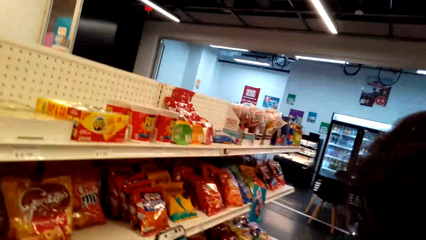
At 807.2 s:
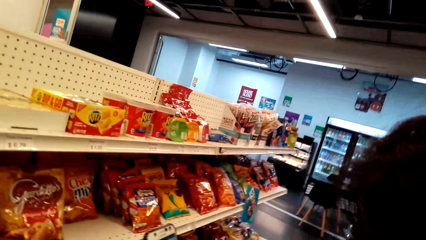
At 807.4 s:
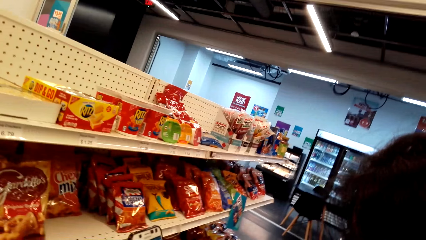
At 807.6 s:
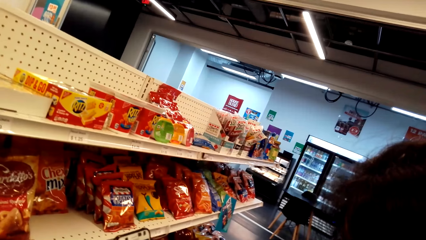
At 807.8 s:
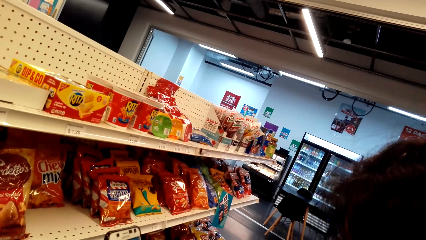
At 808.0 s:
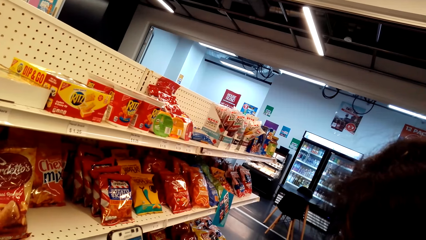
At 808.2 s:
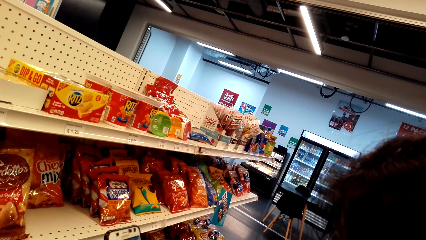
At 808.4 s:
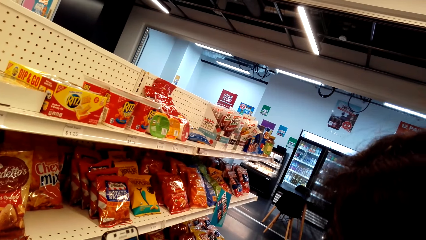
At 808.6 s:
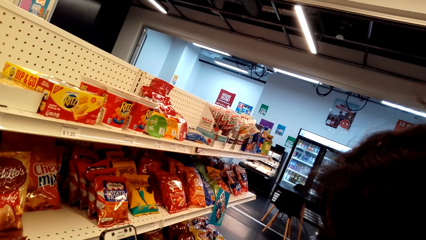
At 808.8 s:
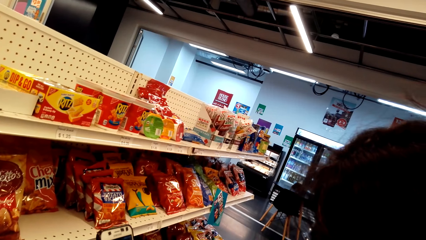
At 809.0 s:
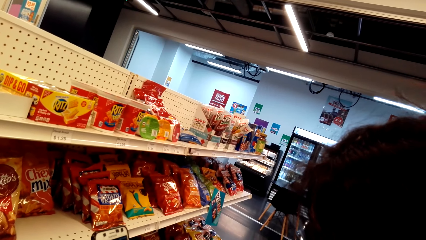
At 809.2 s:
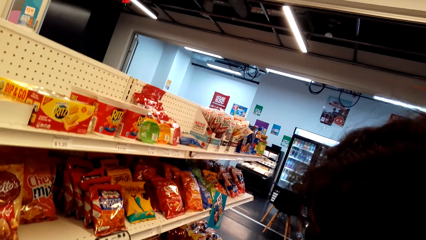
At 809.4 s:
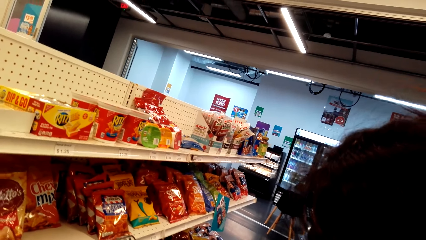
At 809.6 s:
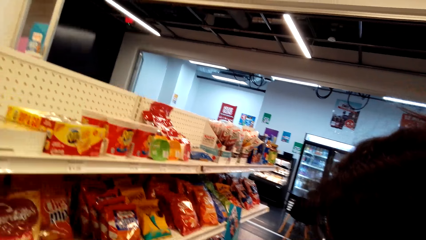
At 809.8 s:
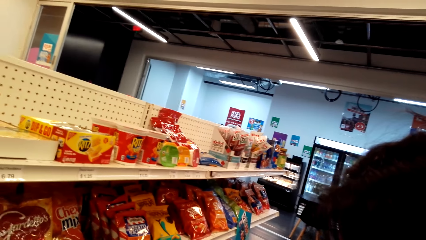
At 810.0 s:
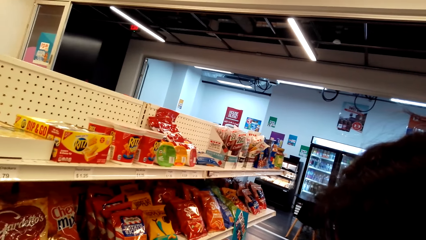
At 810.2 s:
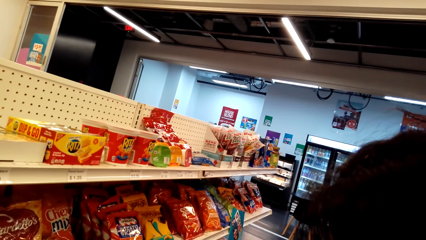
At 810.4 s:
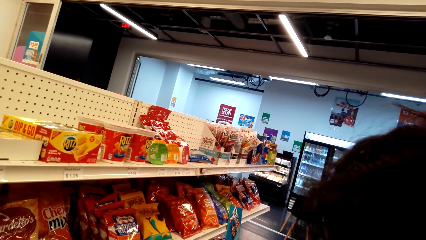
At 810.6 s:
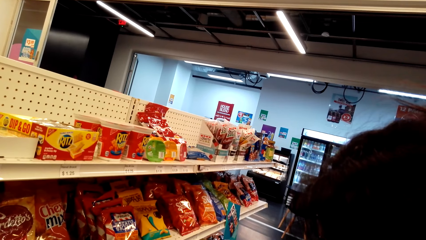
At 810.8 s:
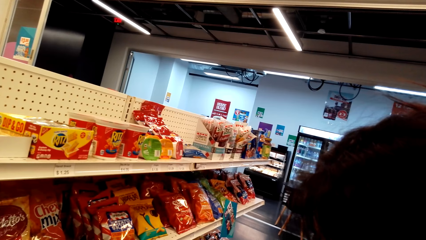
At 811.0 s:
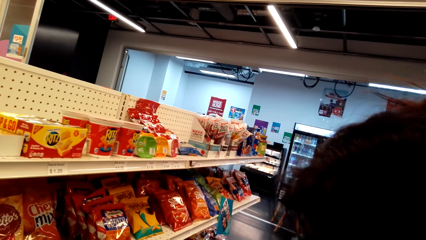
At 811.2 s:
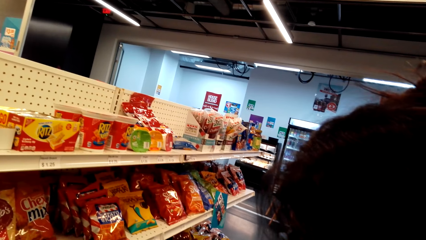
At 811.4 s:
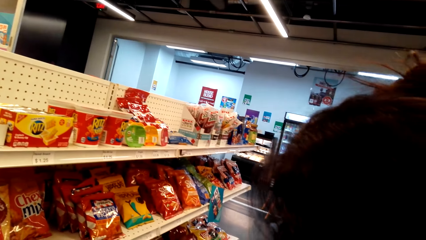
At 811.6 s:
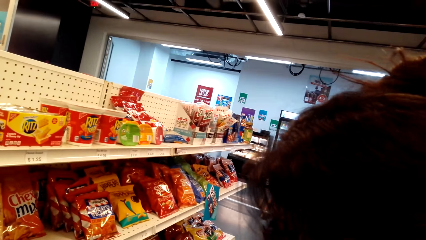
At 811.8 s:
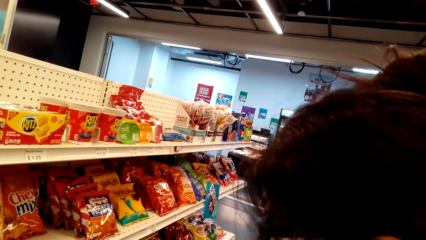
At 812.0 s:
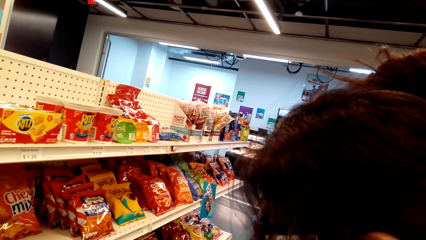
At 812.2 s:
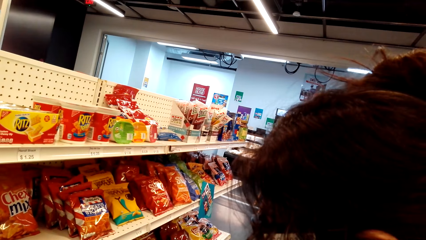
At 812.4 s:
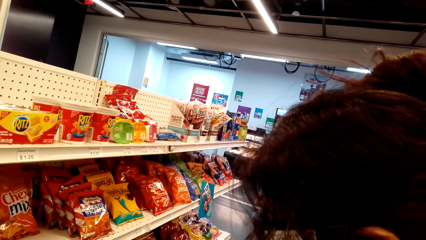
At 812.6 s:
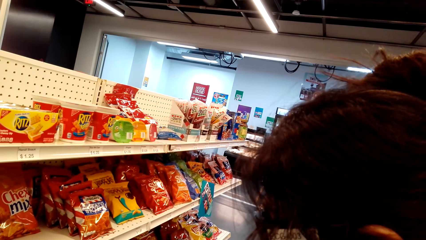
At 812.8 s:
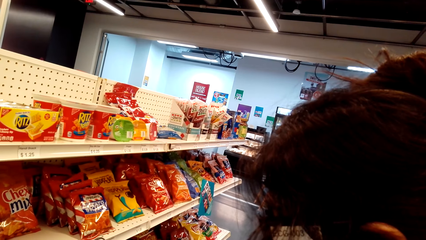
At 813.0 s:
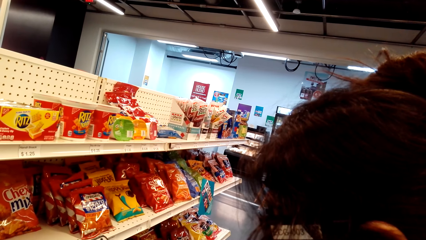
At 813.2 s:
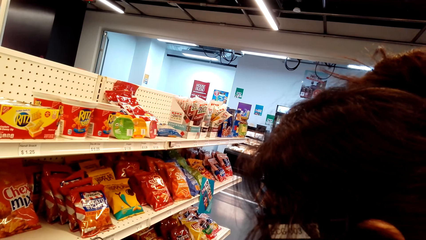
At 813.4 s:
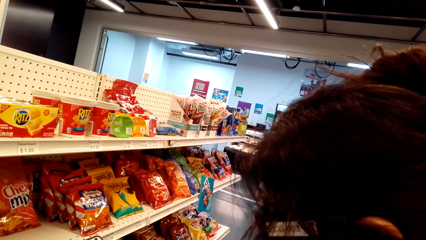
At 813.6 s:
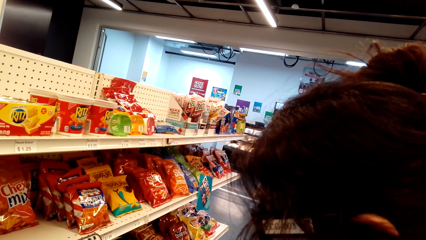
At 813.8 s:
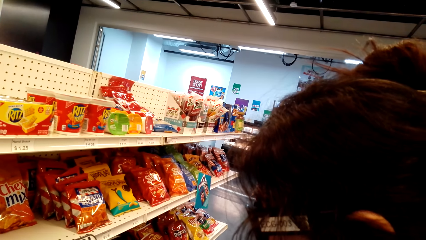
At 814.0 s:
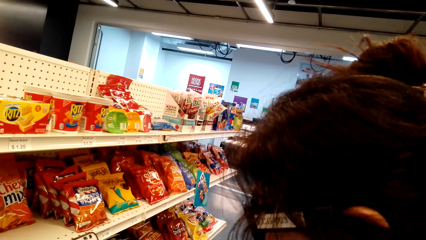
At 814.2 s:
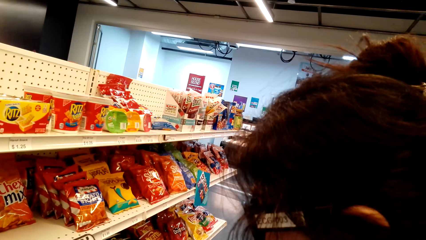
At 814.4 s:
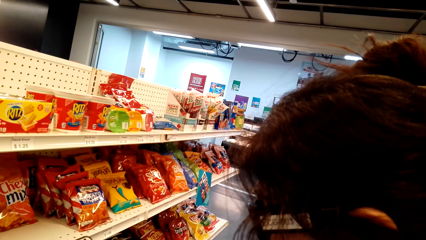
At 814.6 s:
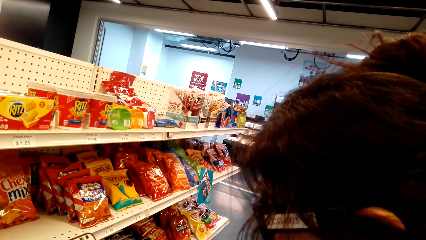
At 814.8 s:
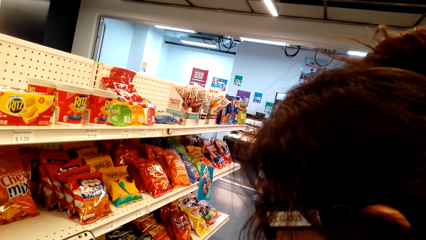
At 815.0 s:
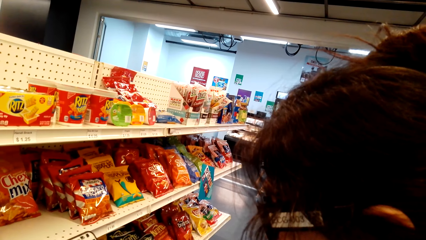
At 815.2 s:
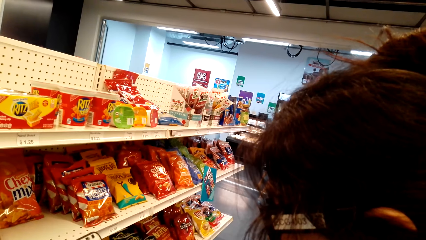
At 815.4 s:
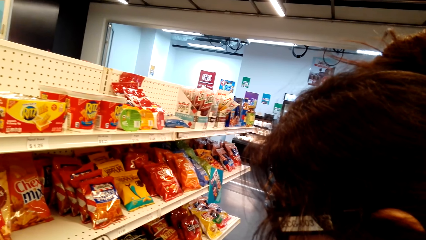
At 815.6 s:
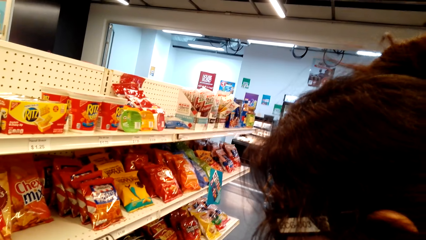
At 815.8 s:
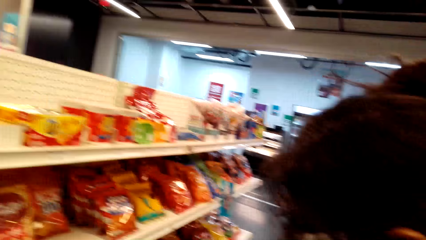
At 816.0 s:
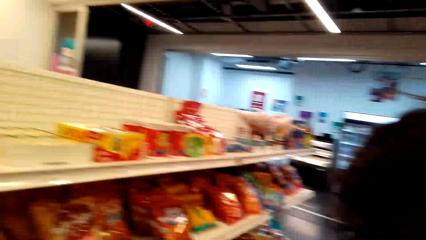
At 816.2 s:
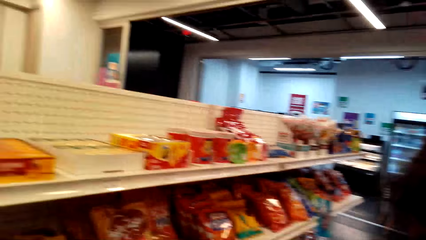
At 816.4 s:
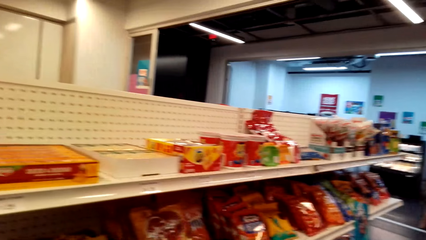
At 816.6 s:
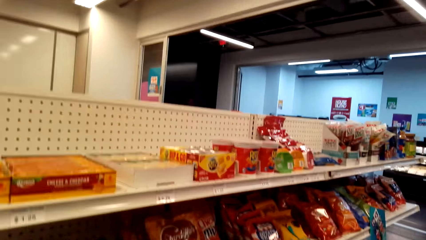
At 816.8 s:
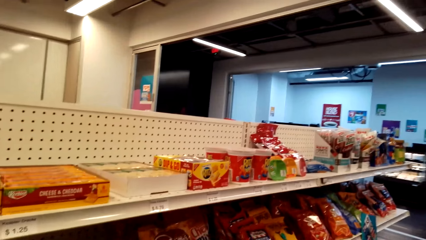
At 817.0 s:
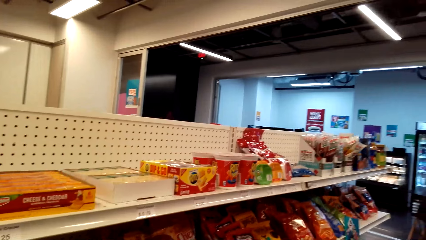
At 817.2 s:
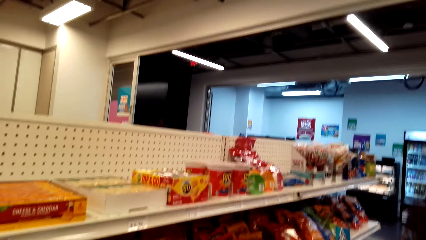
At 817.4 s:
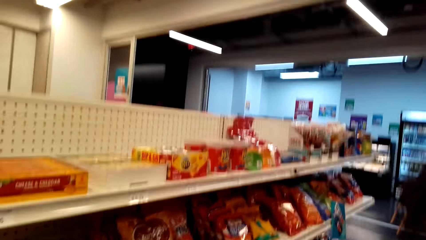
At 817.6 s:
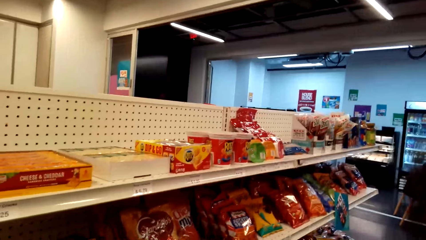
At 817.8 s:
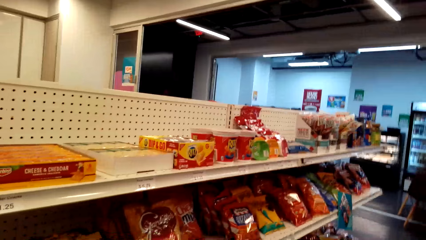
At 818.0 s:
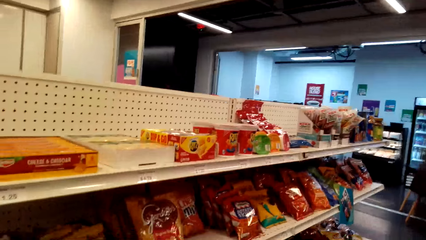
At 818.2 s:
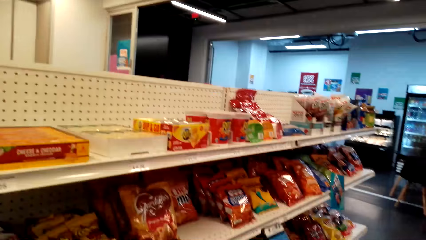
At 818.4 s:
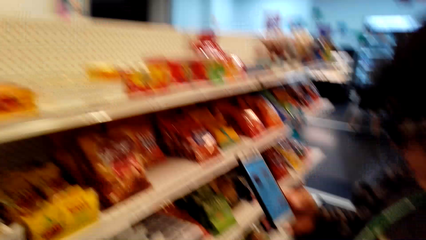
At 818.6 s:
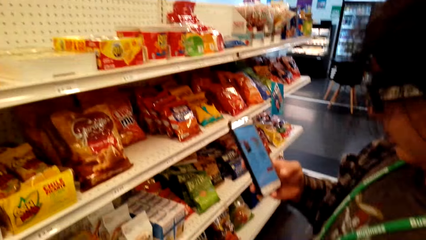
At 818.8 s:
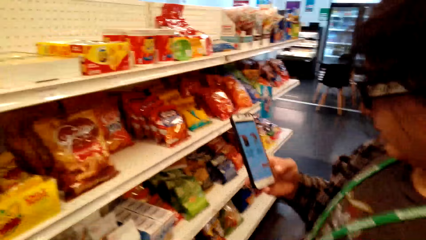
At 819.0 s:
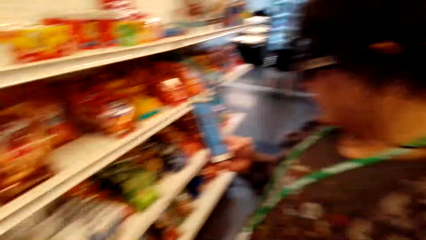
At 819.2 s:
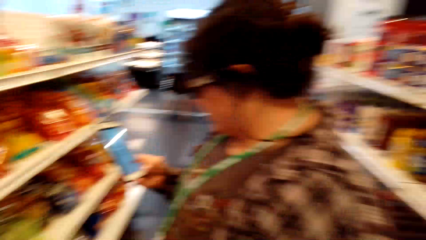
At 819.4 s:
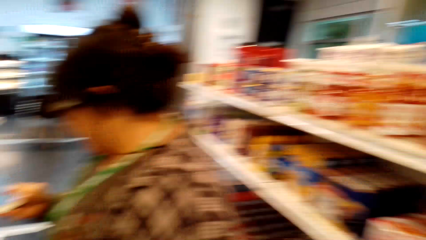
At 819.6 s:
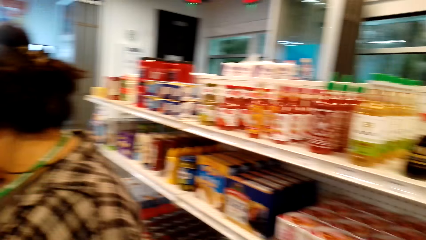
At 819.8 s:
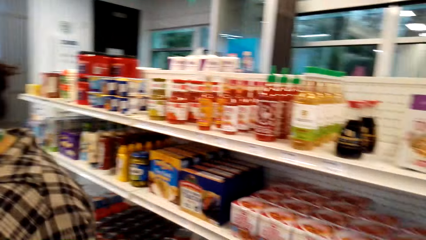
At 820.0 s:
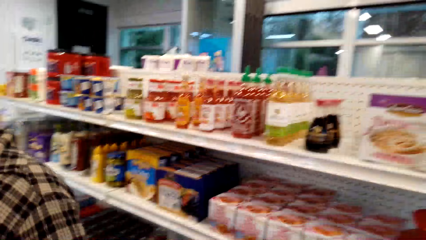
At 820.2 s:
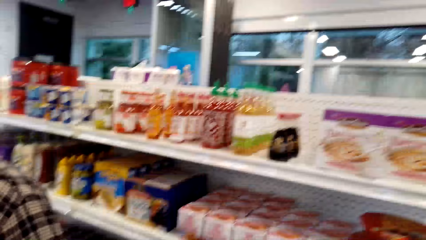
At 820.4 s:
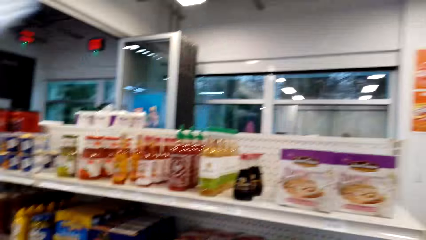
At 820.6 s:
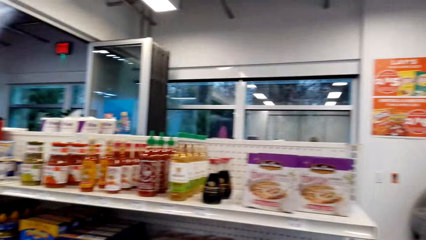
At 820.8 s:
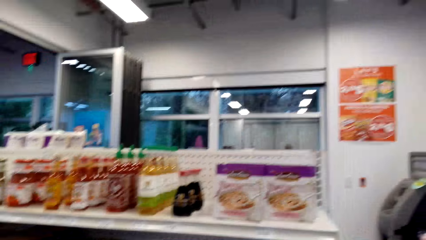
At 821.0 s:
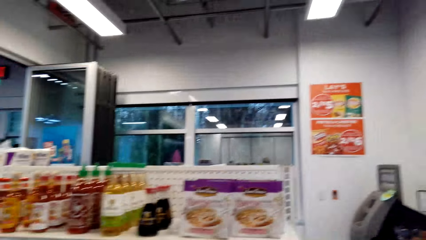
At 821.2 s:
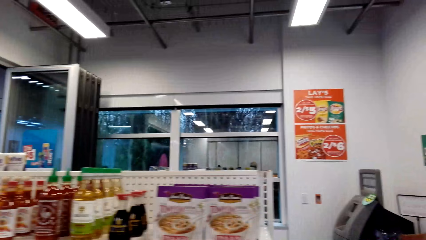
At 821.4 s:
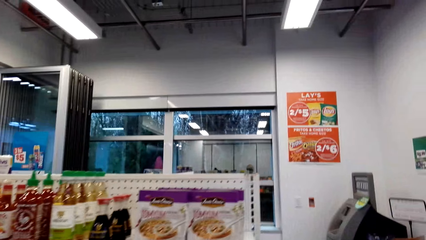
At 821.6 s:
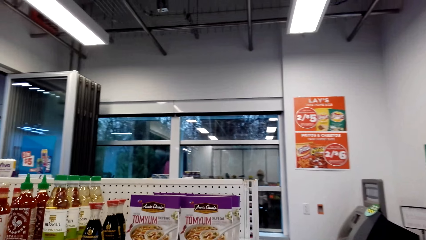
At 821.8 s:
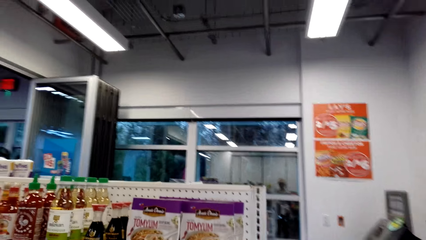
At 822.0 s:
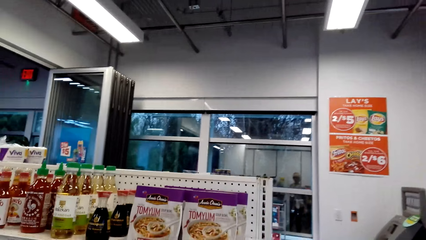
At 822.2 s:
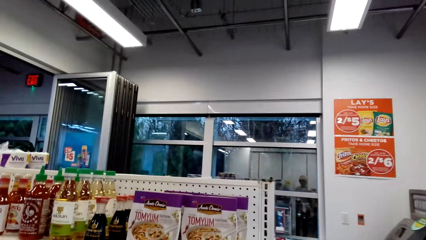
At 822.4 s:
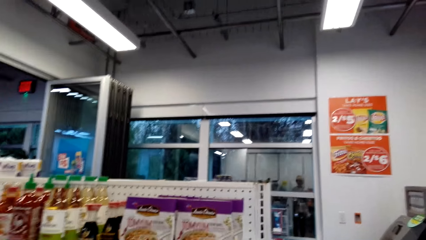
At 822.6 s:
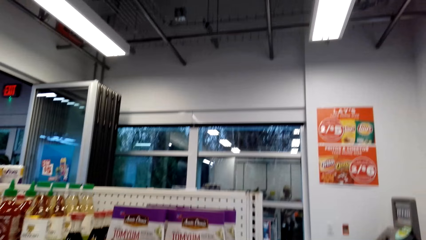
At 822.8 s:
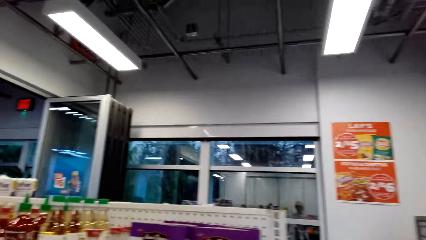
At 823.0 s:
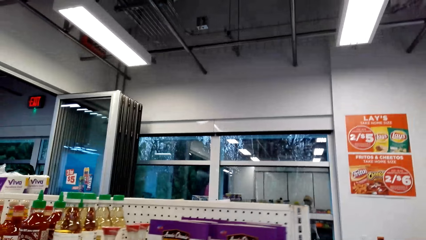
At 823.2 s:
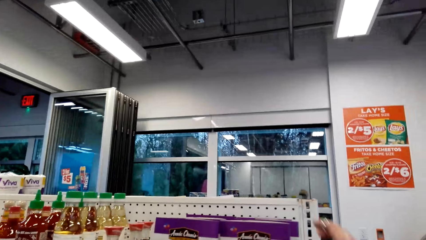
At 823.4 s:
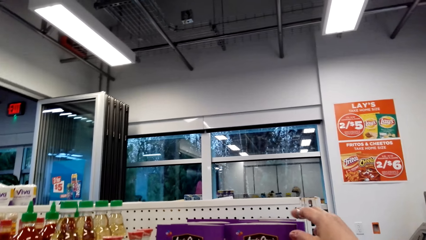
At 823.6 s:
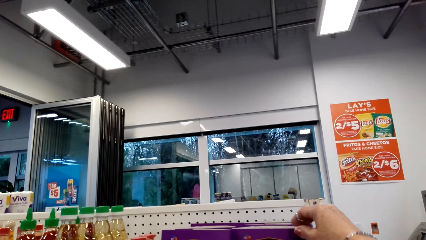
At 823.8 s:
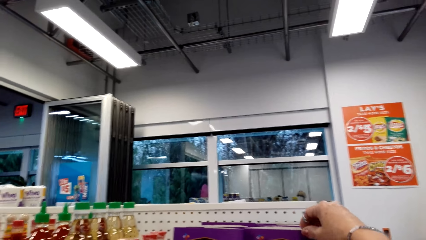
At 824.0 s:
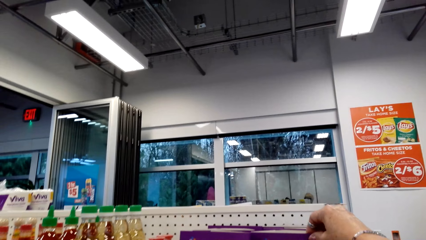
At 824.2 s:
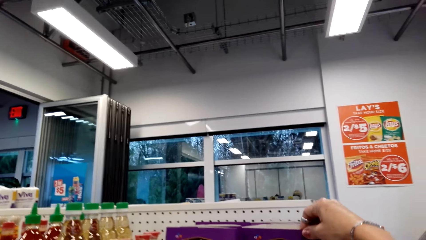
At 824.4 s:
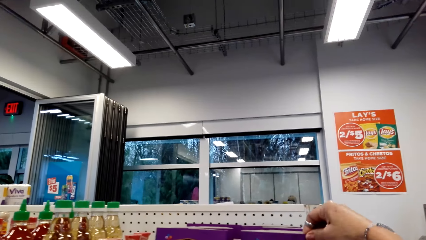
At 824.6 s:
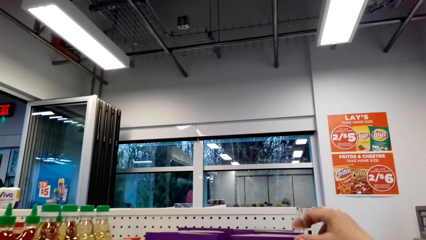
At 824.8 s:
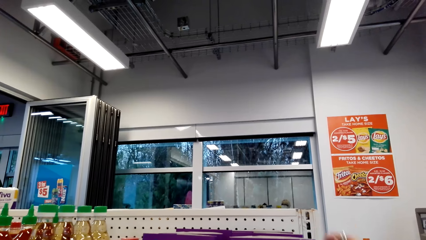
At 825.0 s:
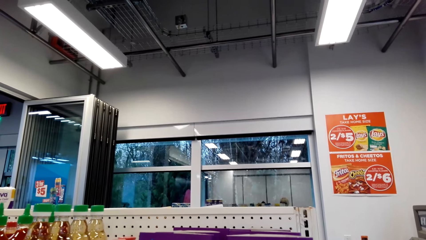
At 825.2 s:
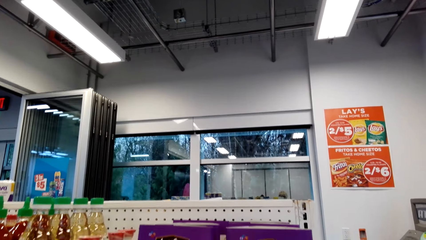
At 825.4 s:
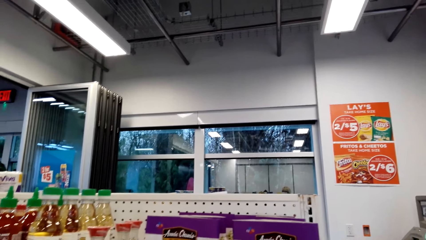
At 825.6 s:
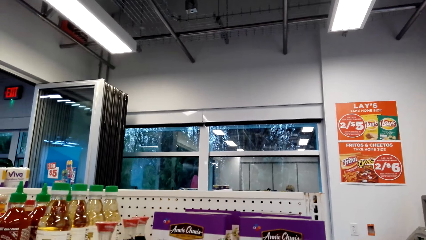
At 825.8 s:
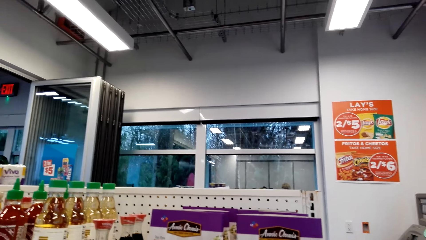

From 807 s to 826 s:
A woman operates the phone with her right hand in the store. The camera wearer walks along the shelves. She picks packs from the store shelf. She places her right hand on a pack of cereals on the shelf.
